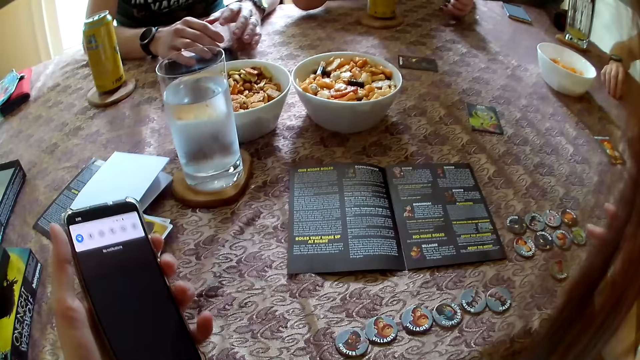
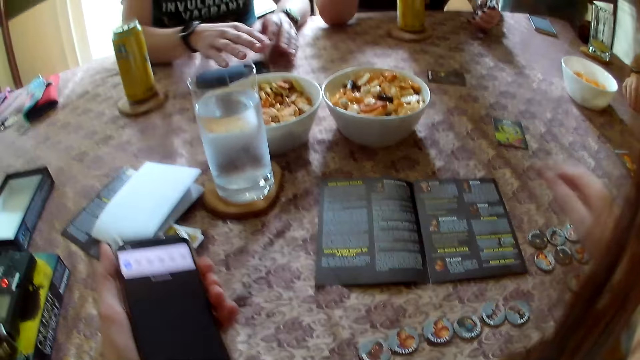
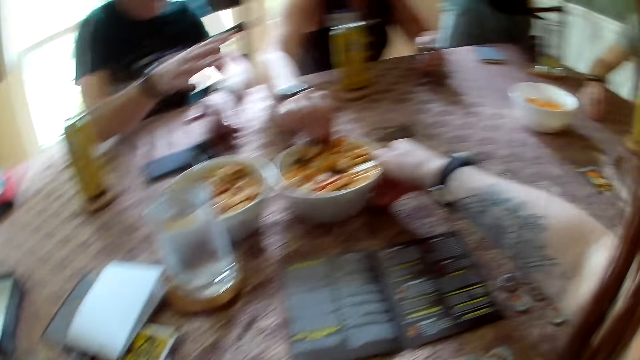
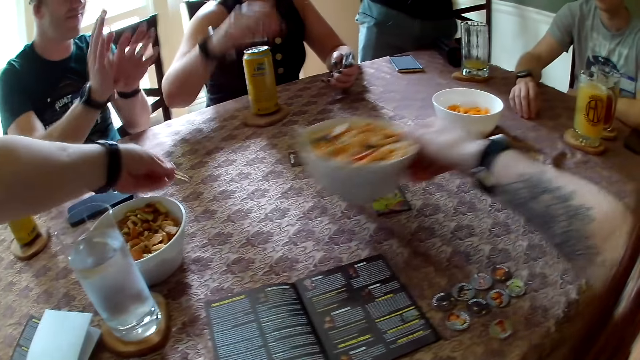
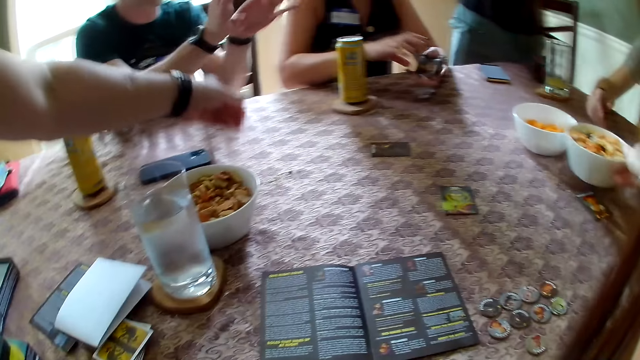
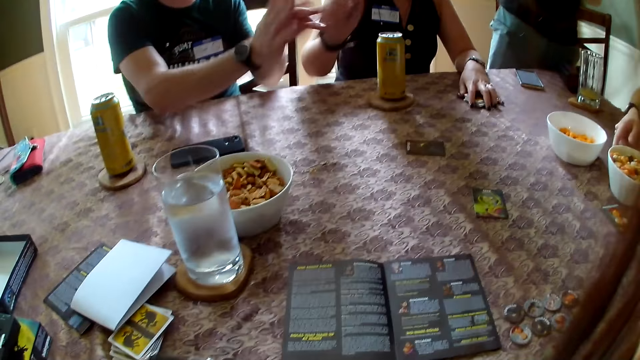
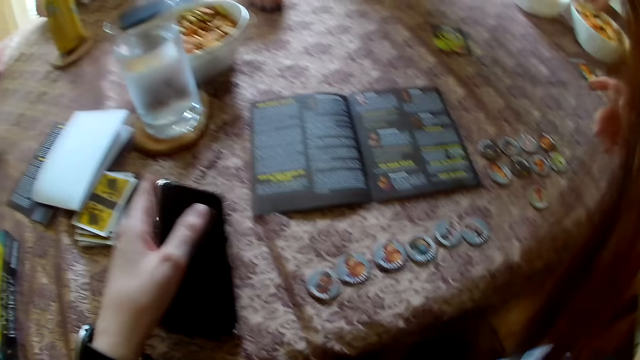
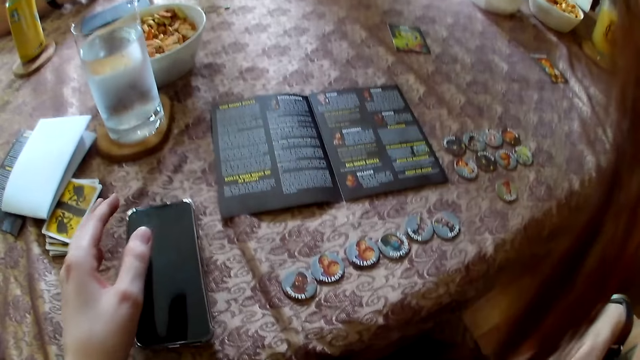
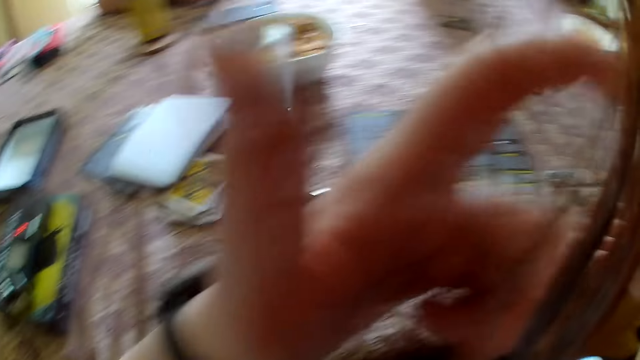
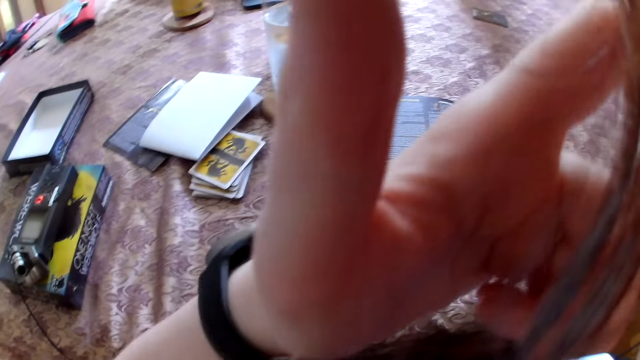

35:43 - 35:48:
A woman interacts with everyone in the apartment. The camera wearer picks up a bowl from the table with her right hand. She picks up the bowl again. The woman drops a pin on the table with her left hand. A man moves the bowl on the table with his right hand. The camera wearer drops the bowl on the table with her right hand. Another woman drops the cards on the table with her left hand. The camera wearer drops the smartphone on the table with her left hand.

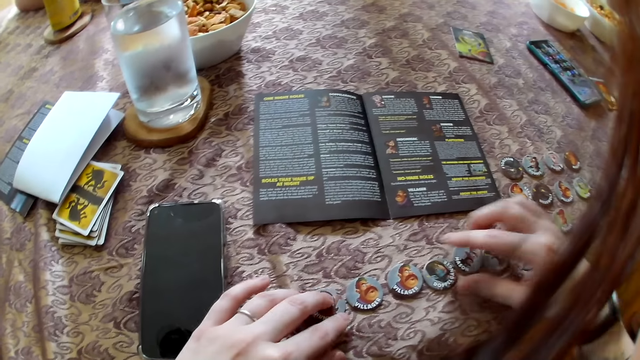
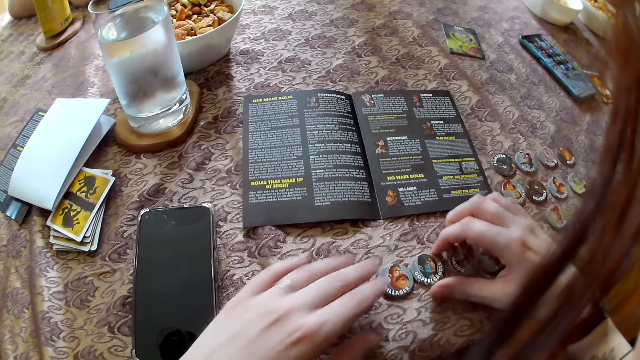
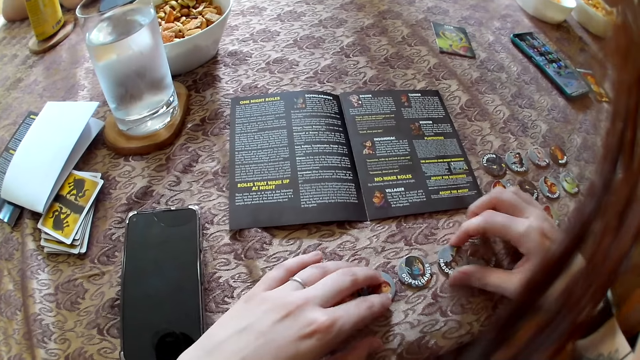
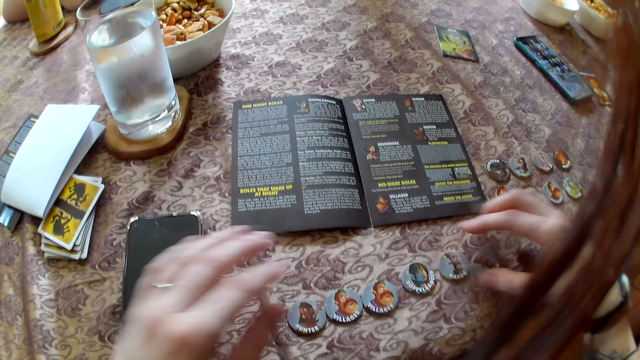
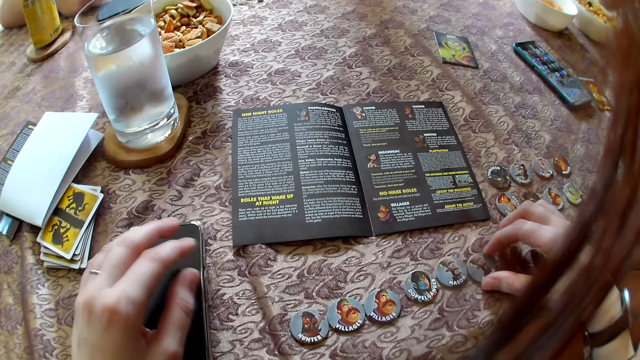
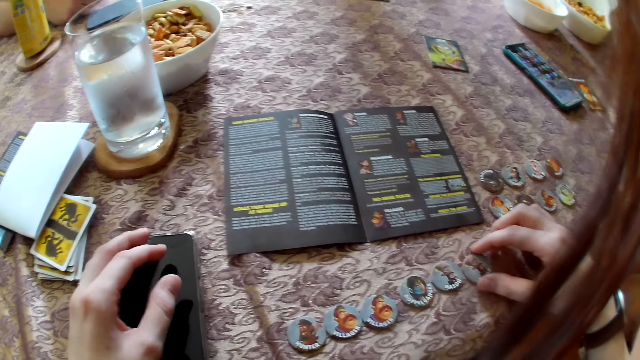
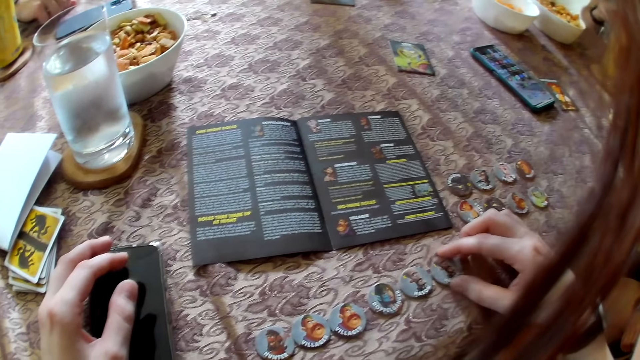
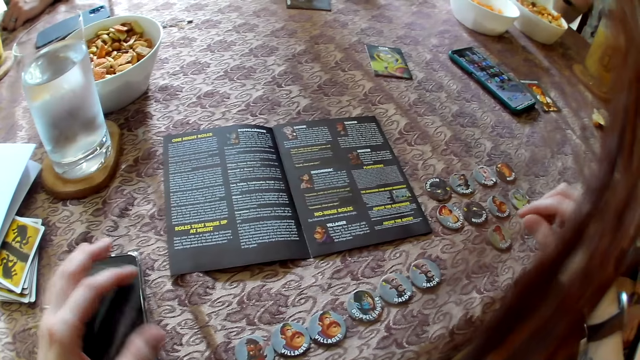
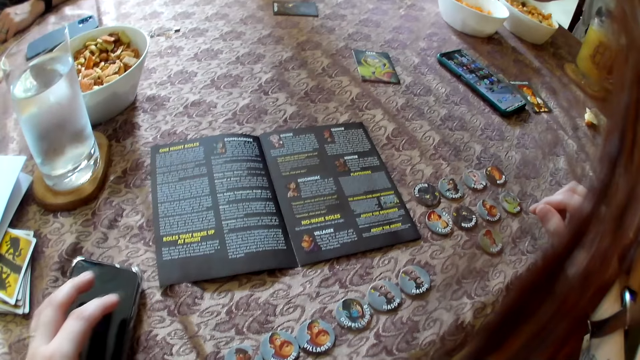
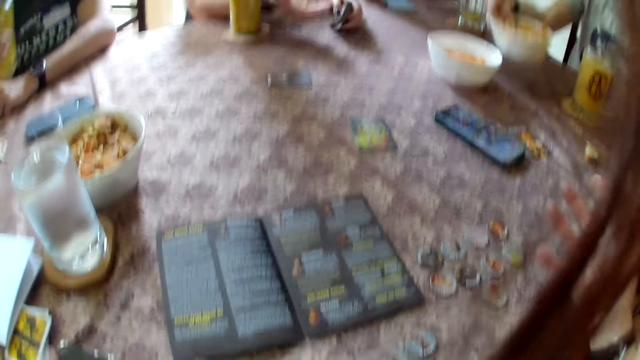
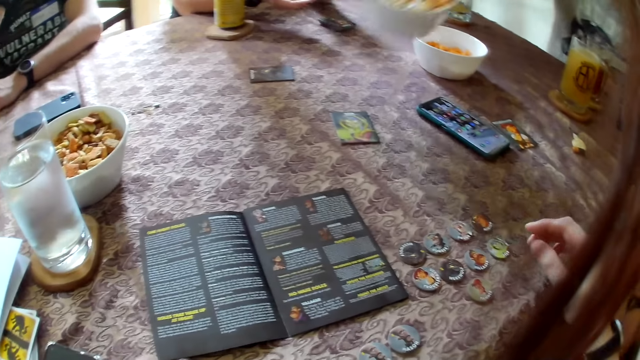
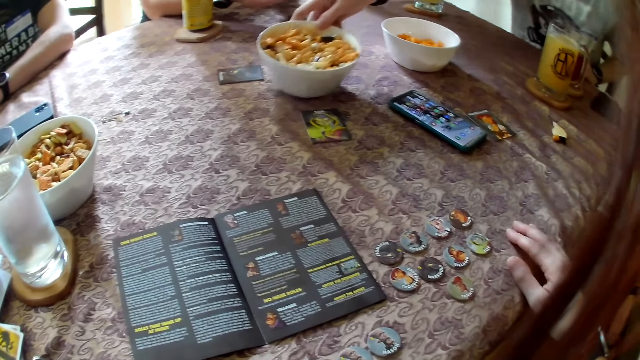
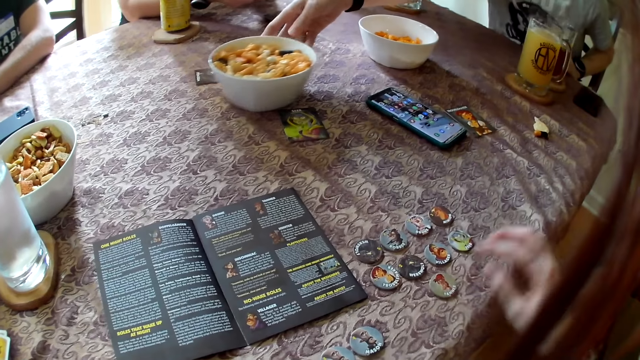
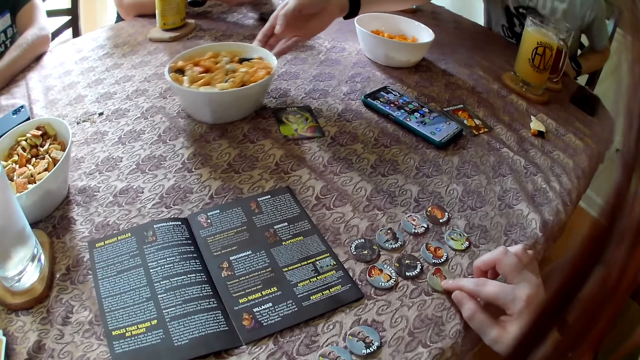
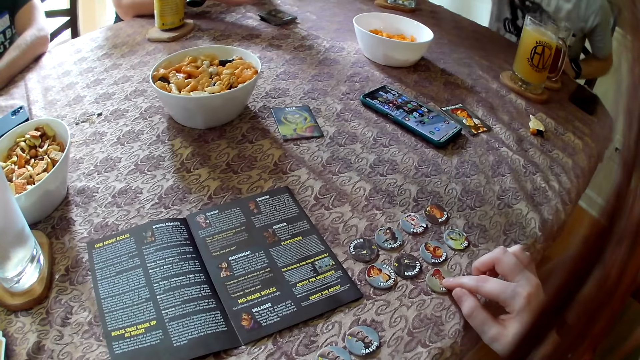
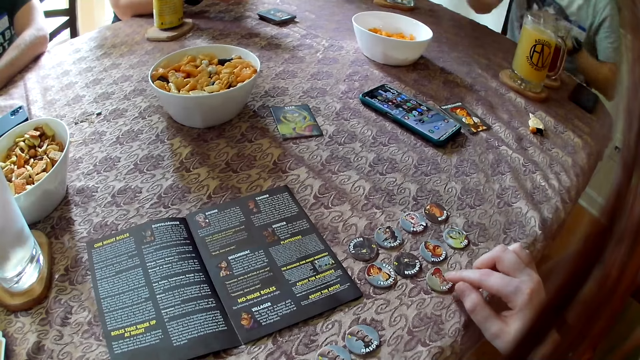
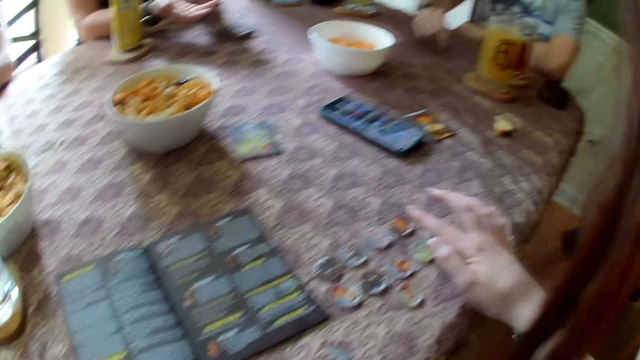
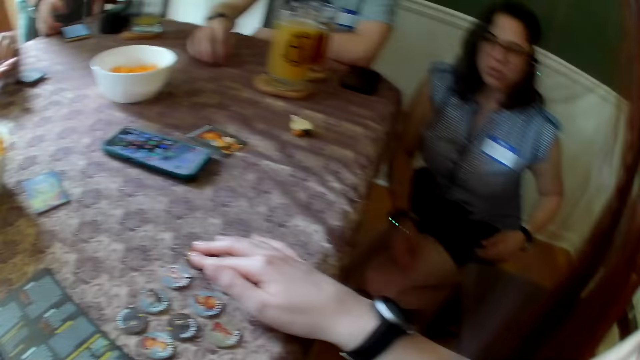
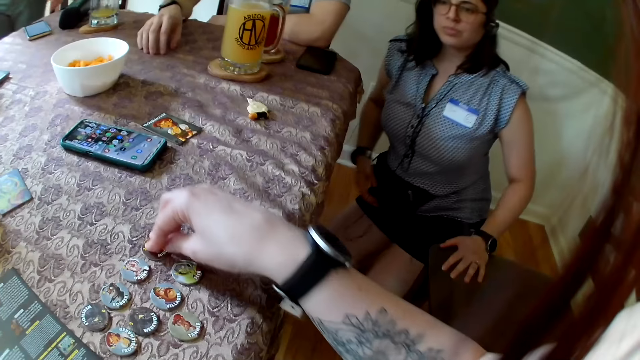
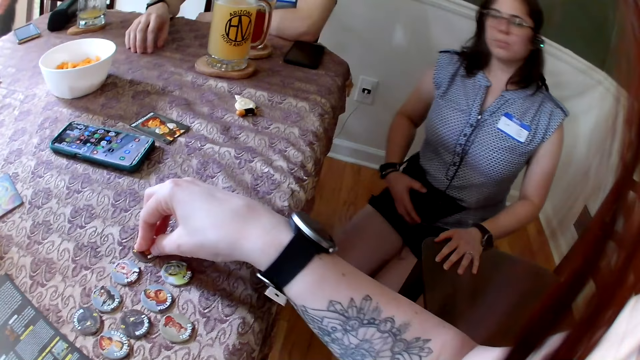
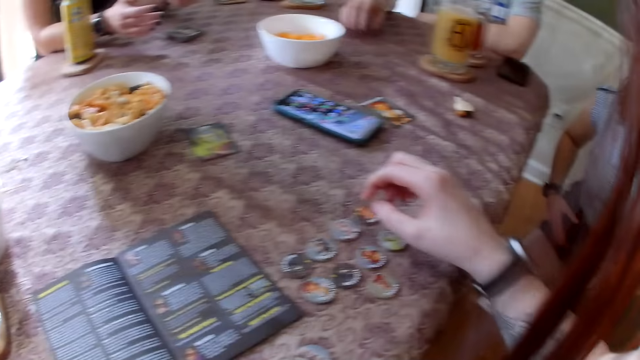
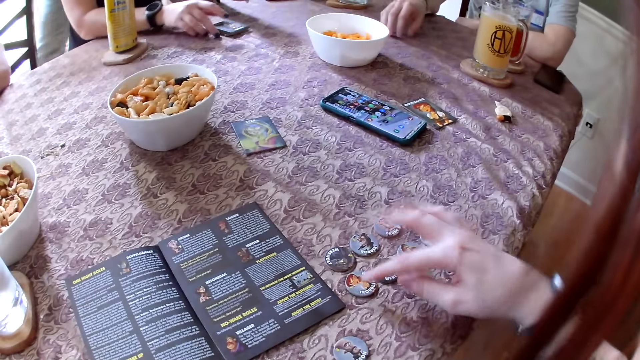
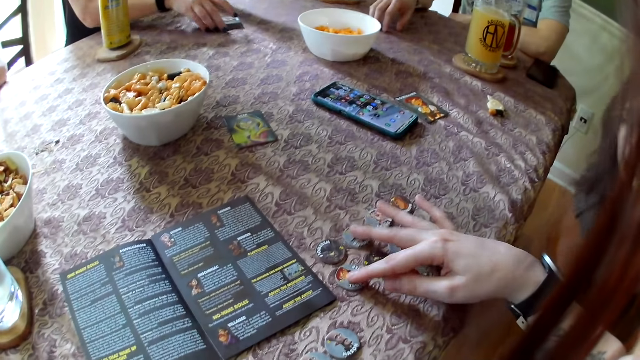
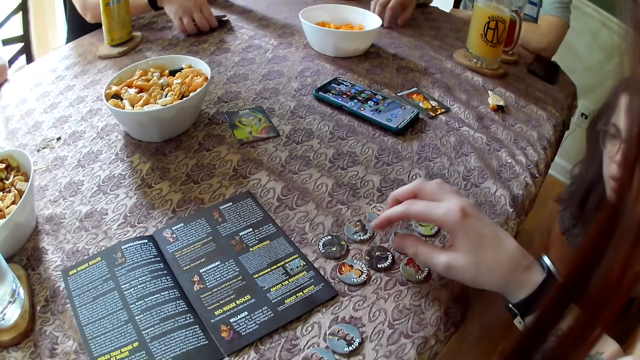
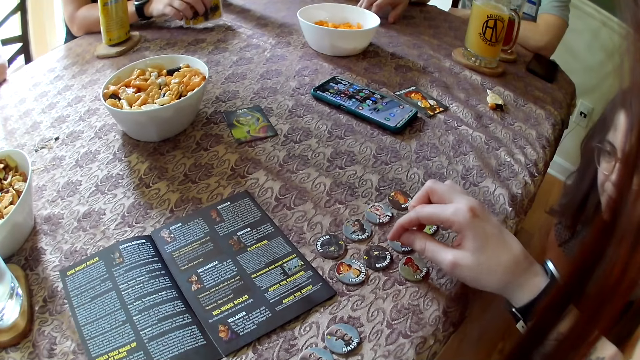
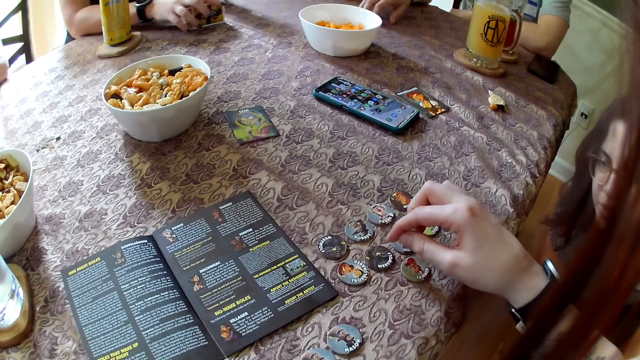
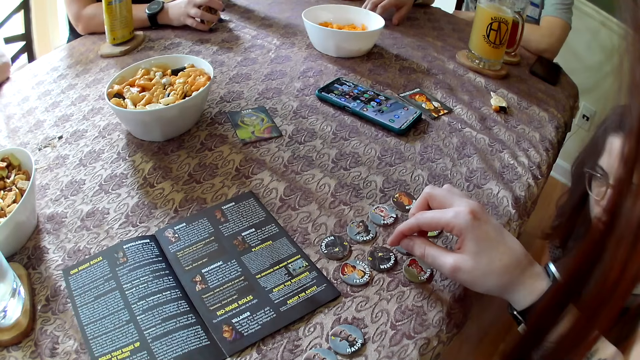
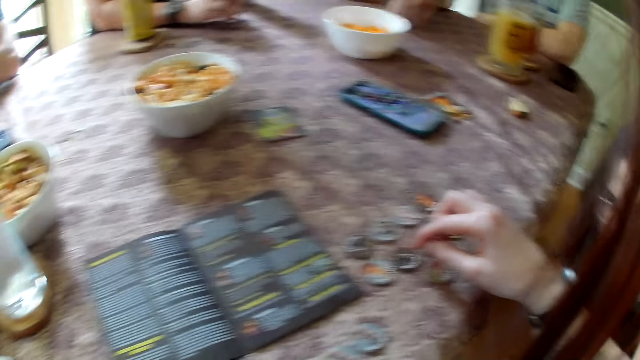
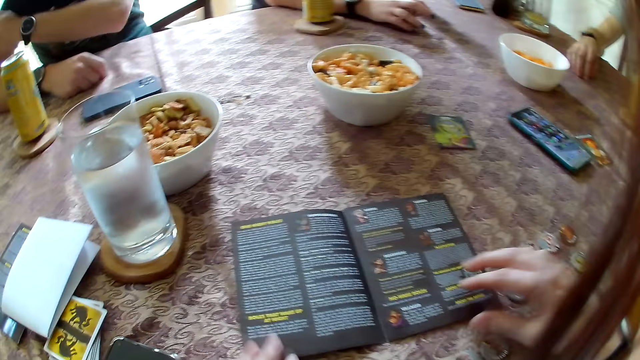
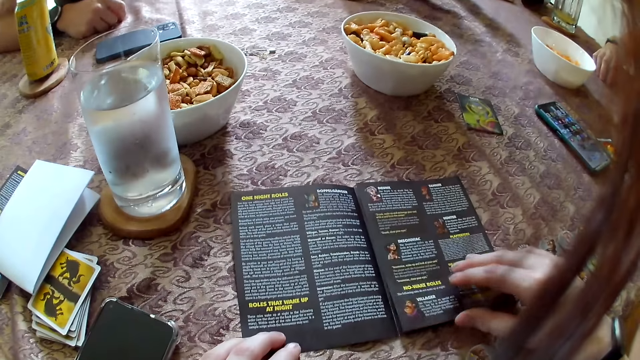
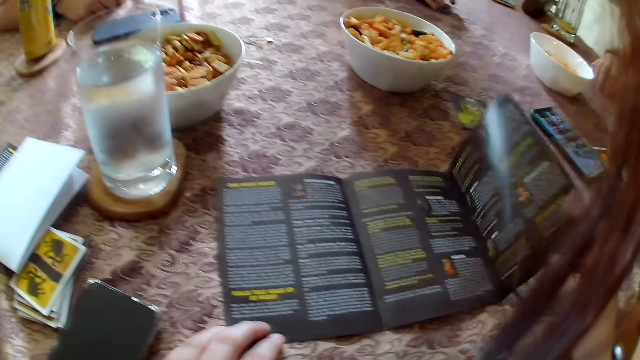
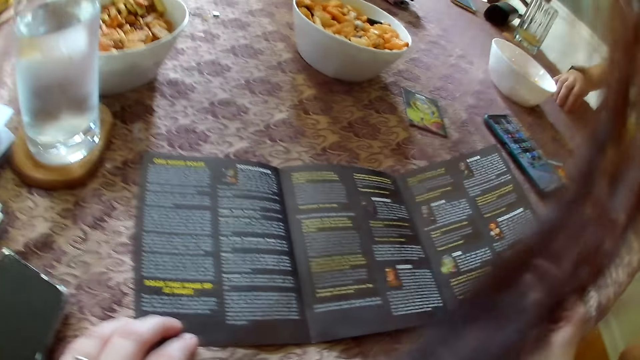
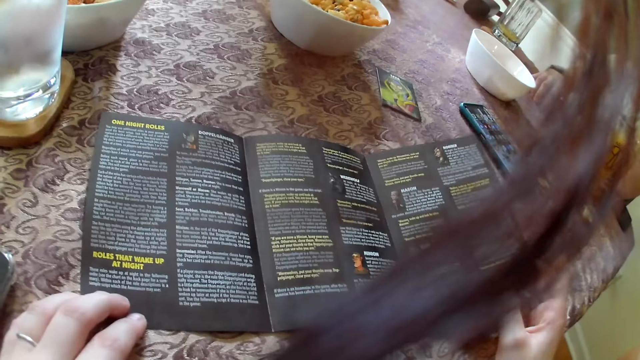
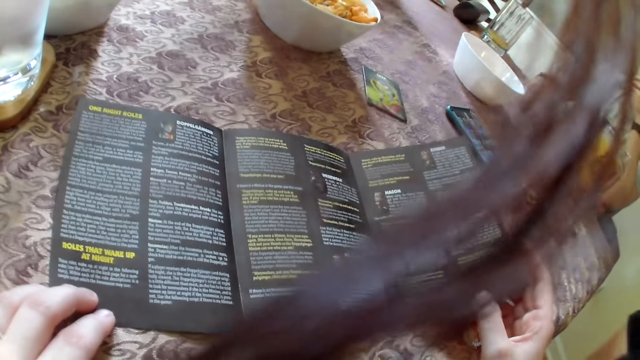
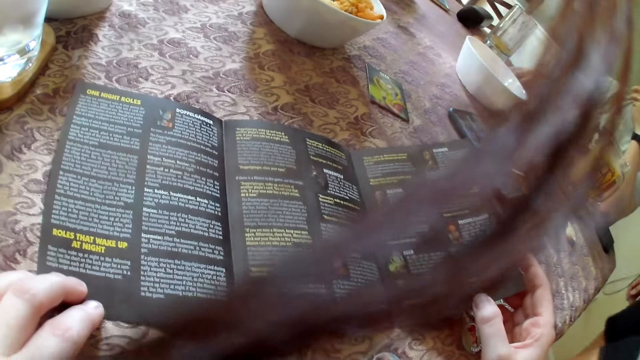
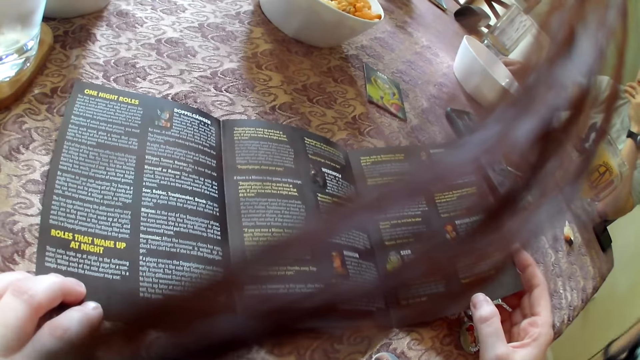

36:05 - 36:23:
The camera wearer arranges the pieces on the table with both hands. She drops her left hand on the smartphone on the table. A man interacts with everyone. The camera wearer moves the smartphone from one place to another on the table. The man carries the bowl from the table with his right hand. A woman drops the cards on the table with her left hand. The man drops the bowl on the table with his right hand. The camera wearer drops her right hand on the table. She arranges the pieces on the table with her right hand. The man drops his hands on the table. The camera wearer interacts with the woman in the apartment. Another man moves from one place to another in the apartment. The first man taps the table with his right hand. The woman drops her left hand on a chair. The woman holds a waist pouch on her body with her right hand. Another woman moves the card on the table with her right hand. The camera wearer rests her right hand on the role tokens on the table. The other woman lifts the card on the table with her right hand, drops the card on the table with her right hand, and taps the table with the cards in her right hand. Another man rubs his right arm with his left hand. The camera wearer grabs the game guide with her right hand. She flips open a page on the game guide with her right hand. She looks at the rulebook.
